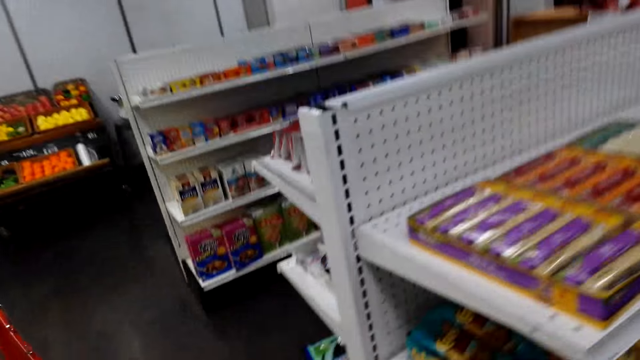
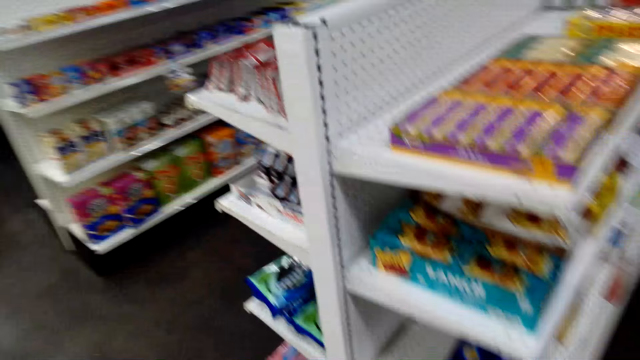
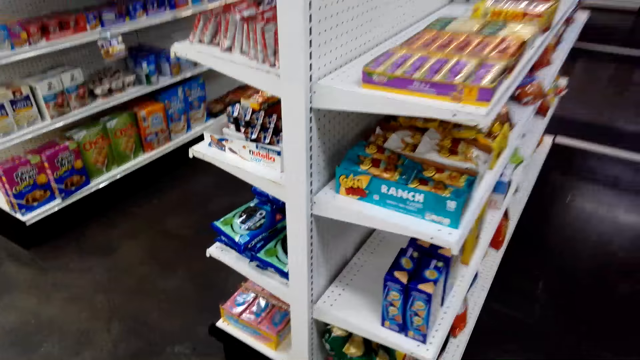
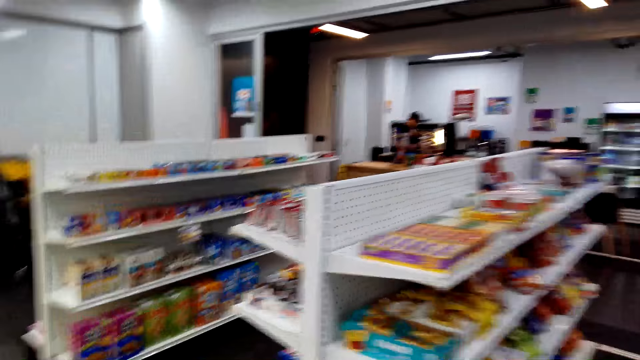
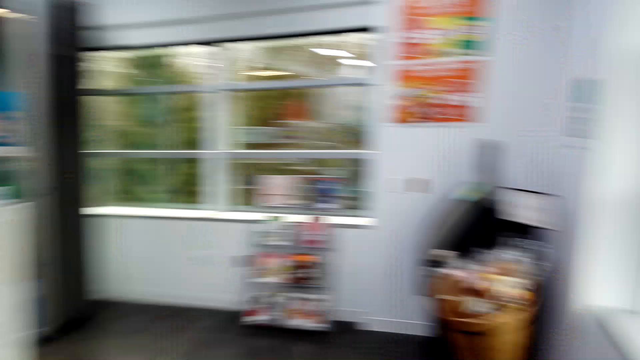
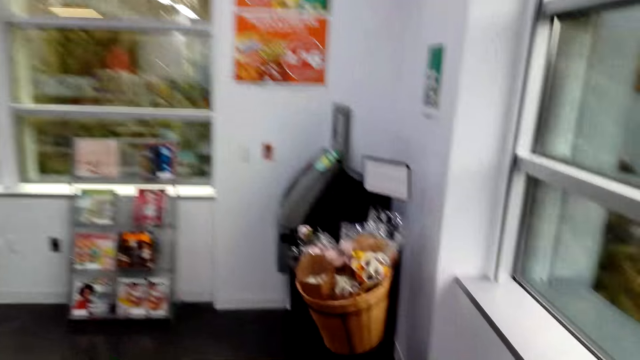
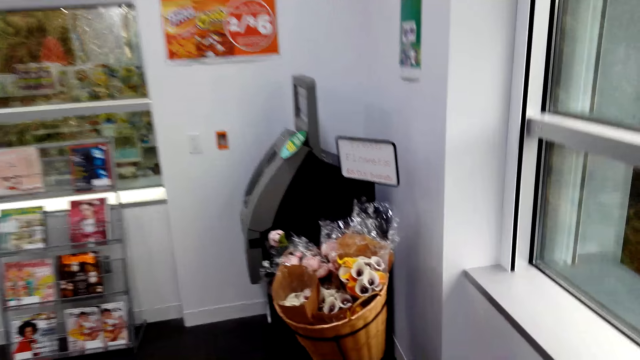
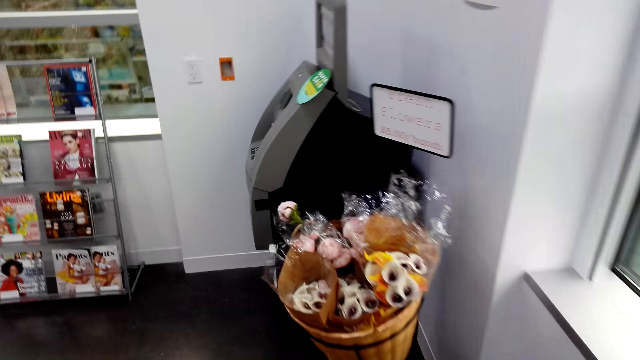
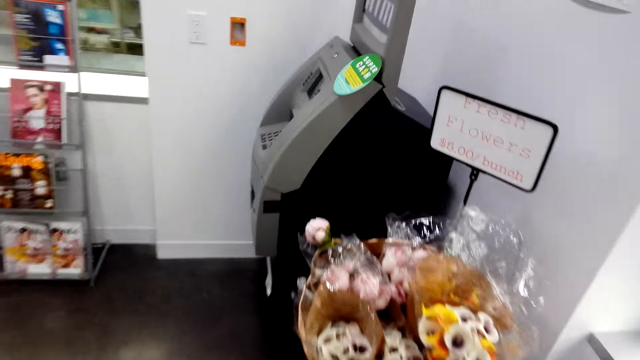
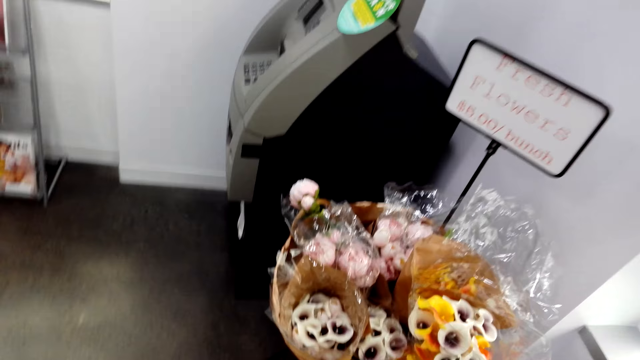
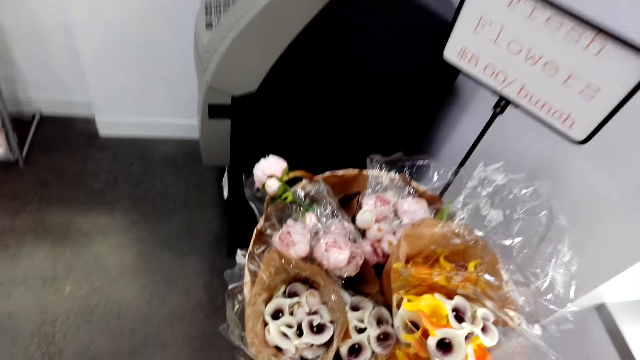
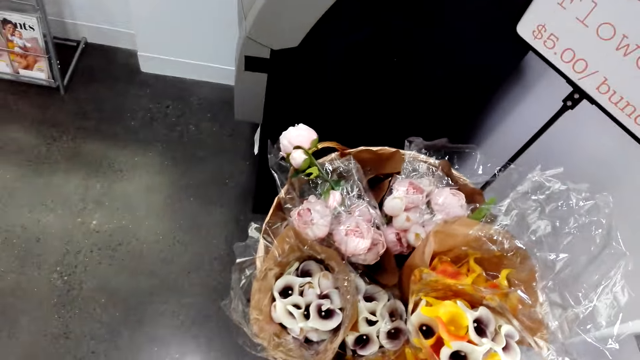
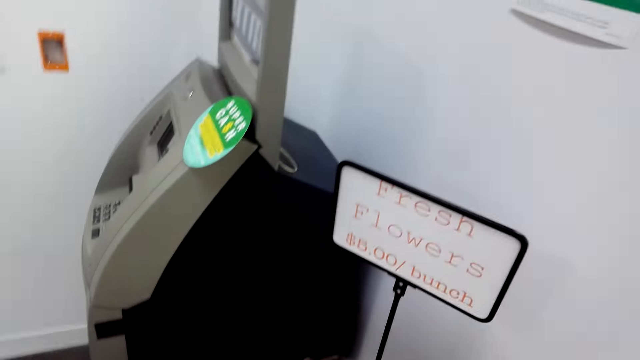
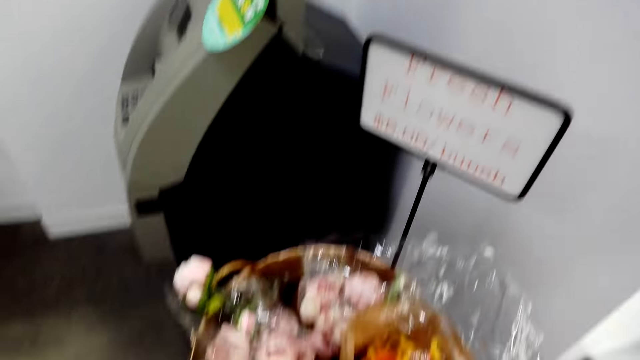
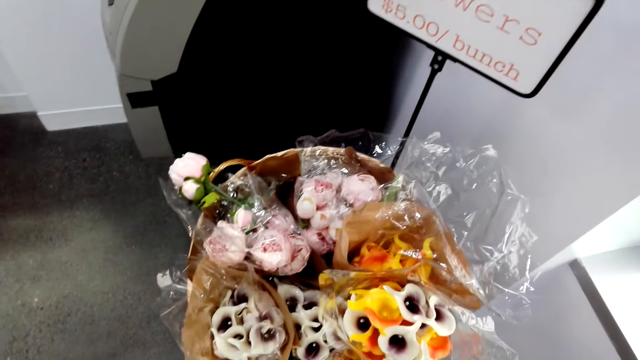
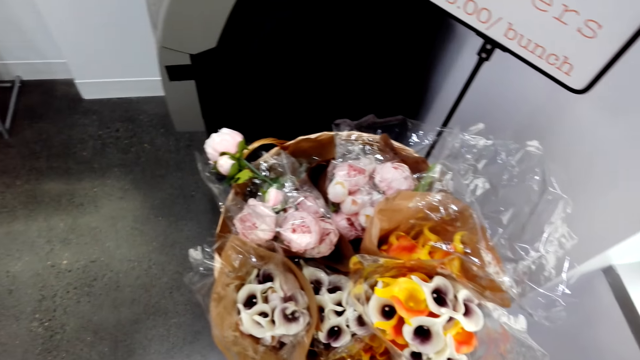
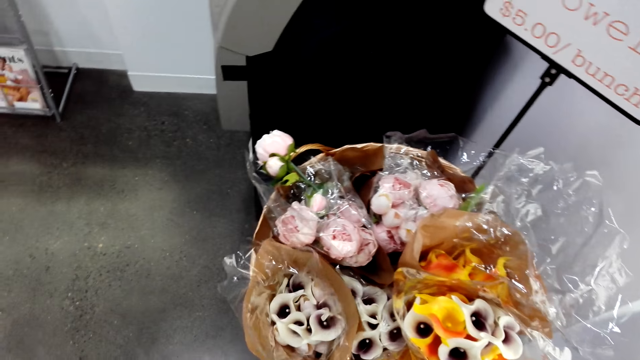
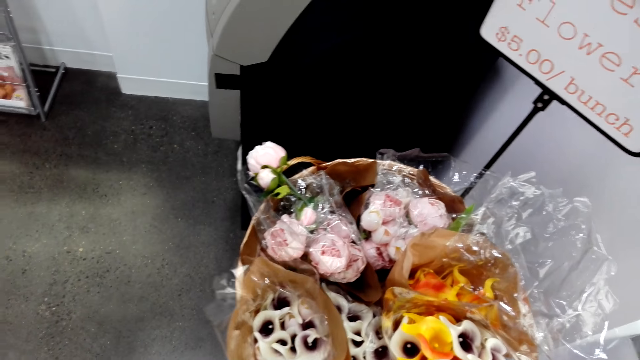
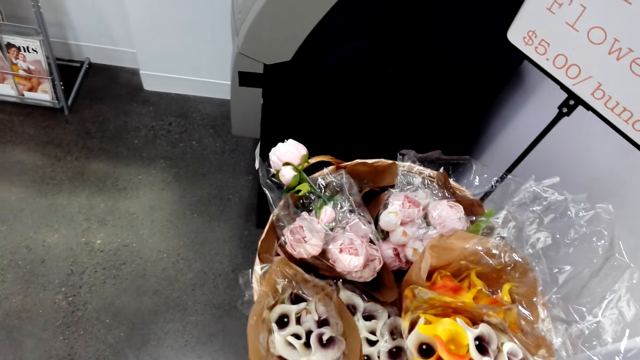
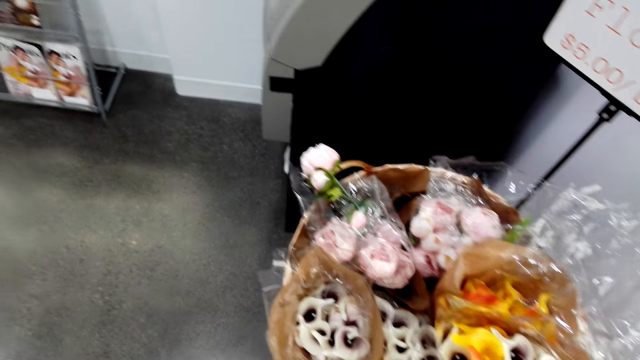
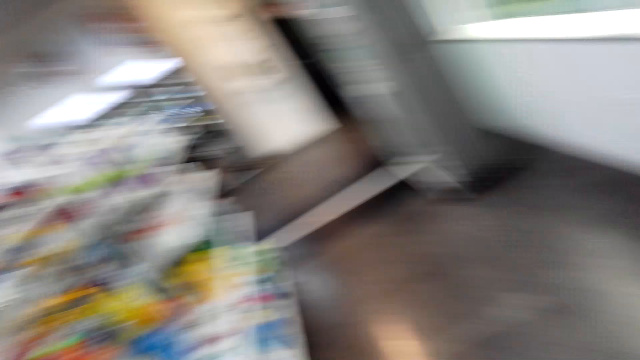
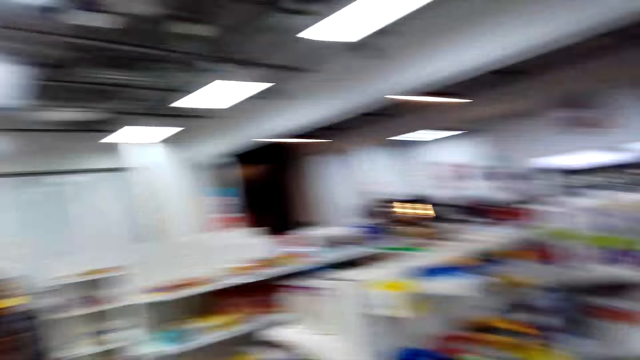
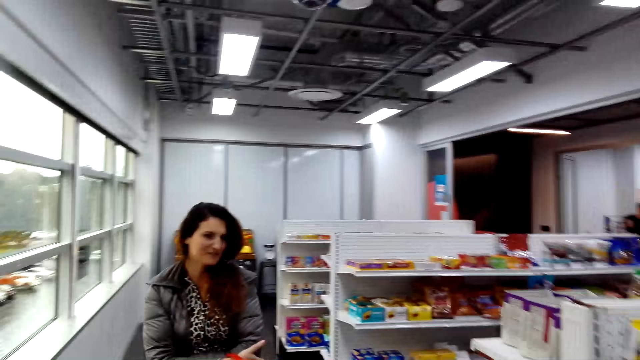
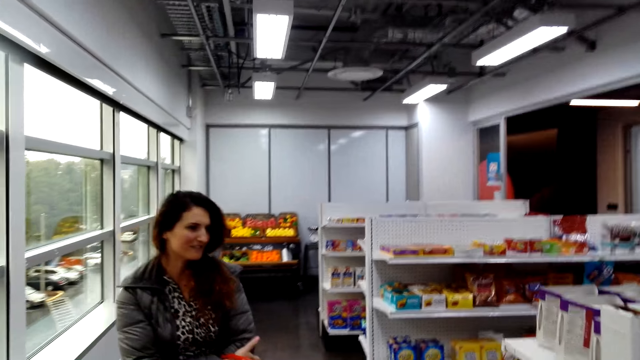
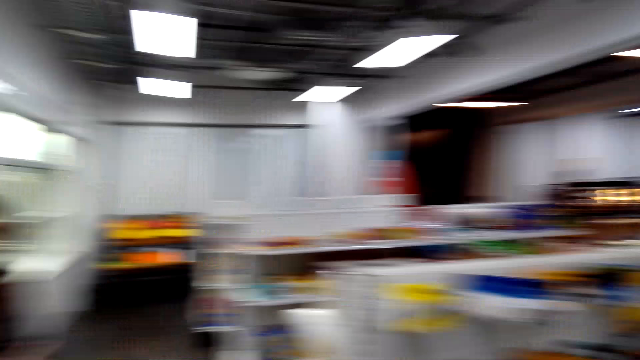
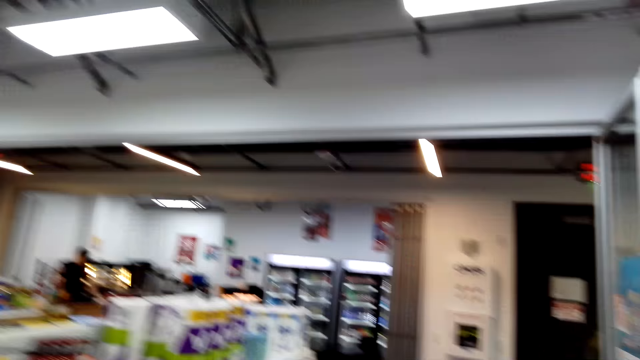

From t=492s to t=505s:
The camera wearer walks. They look around. They walk. They speak to a woman. They look at the flowers. They touch the packet flower. The woman speaks to the camera wearer.

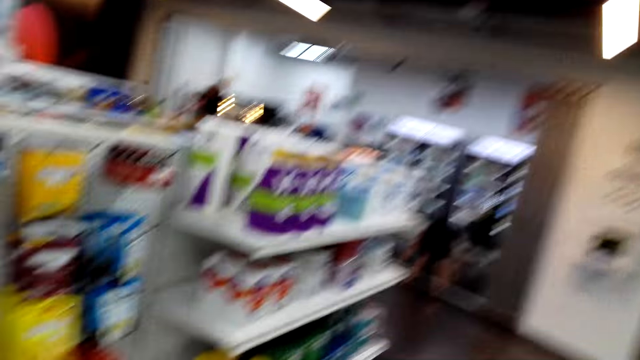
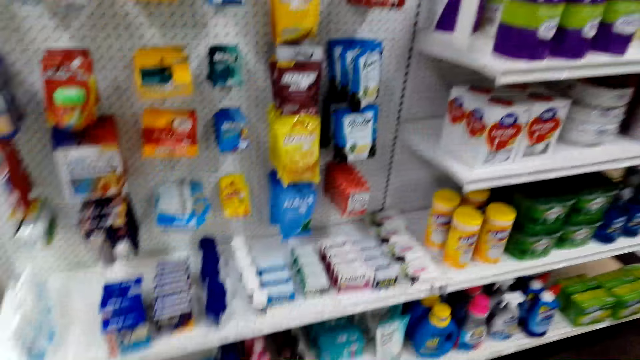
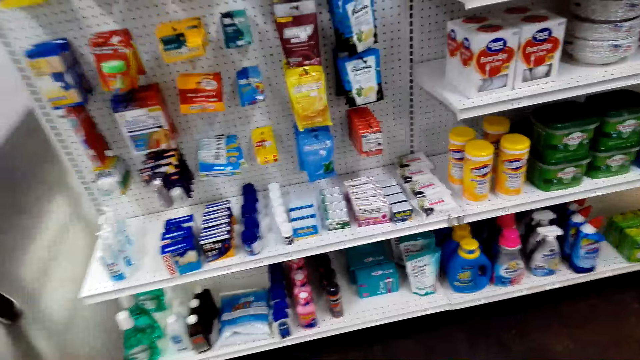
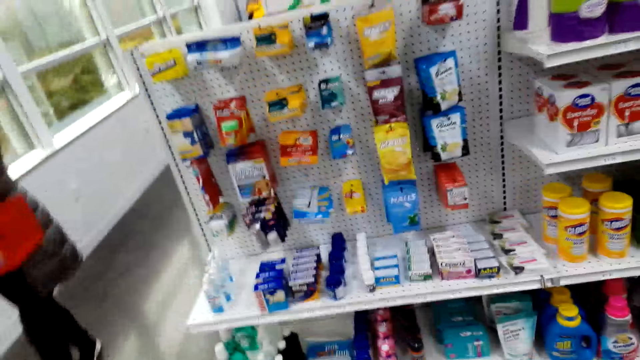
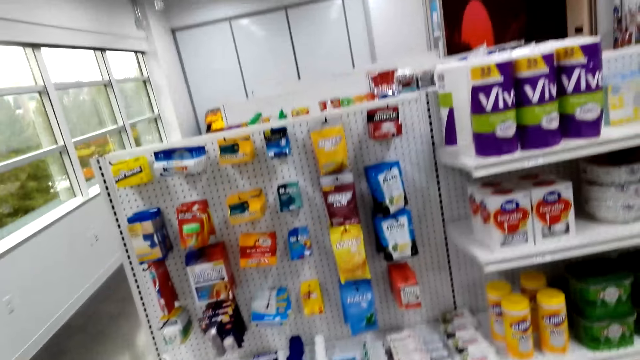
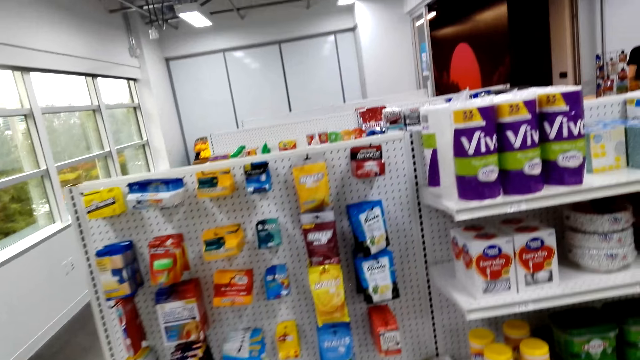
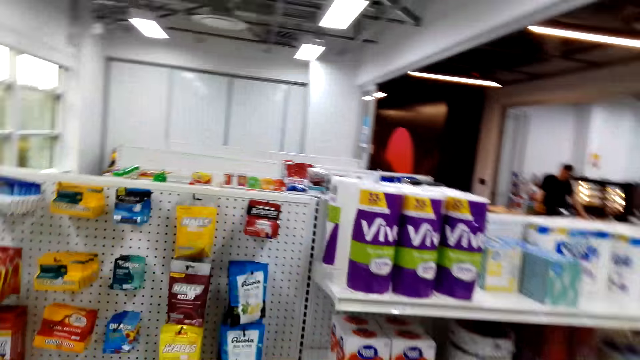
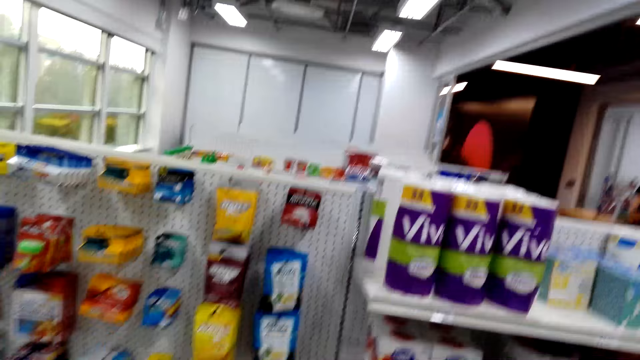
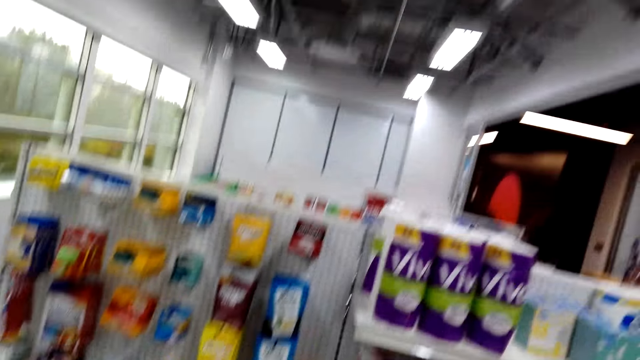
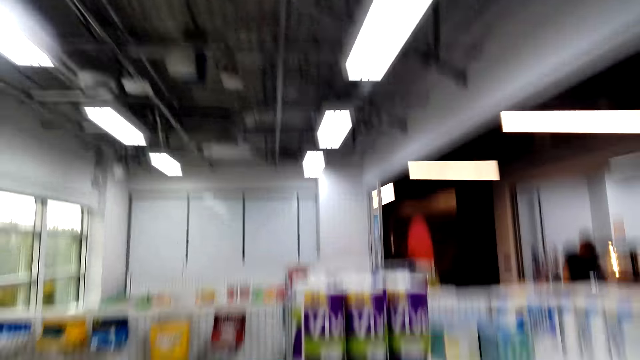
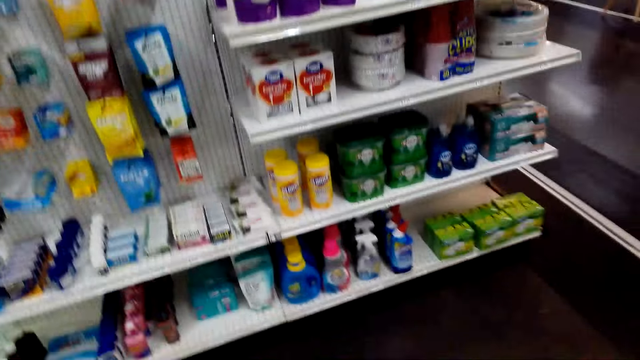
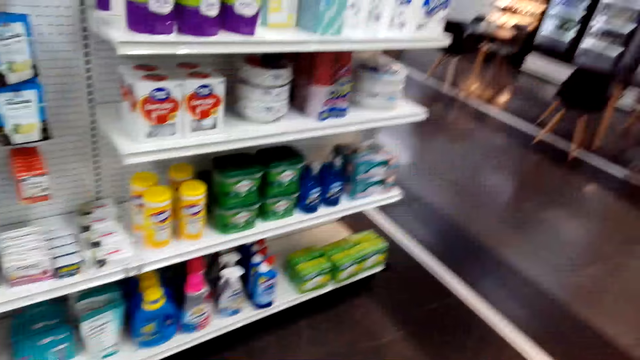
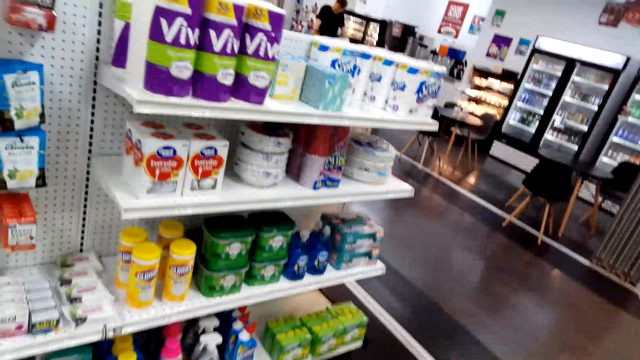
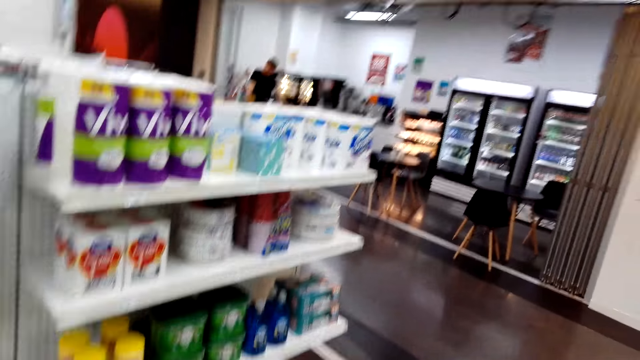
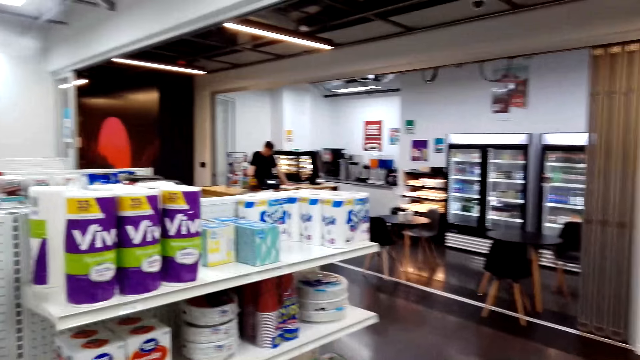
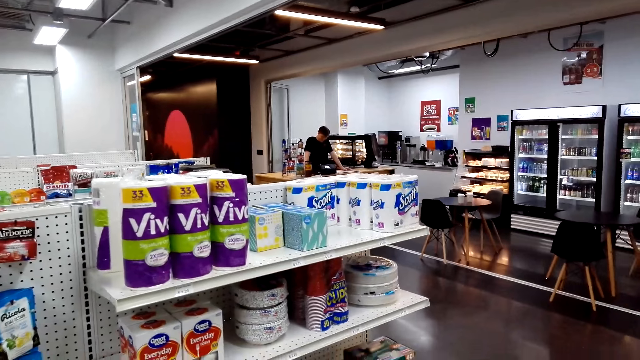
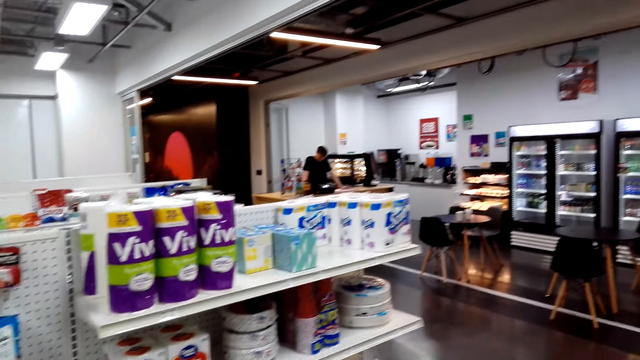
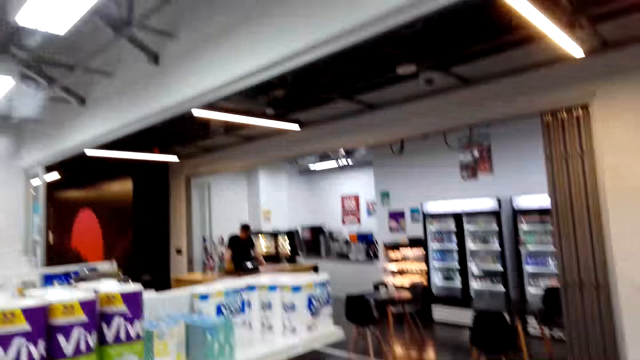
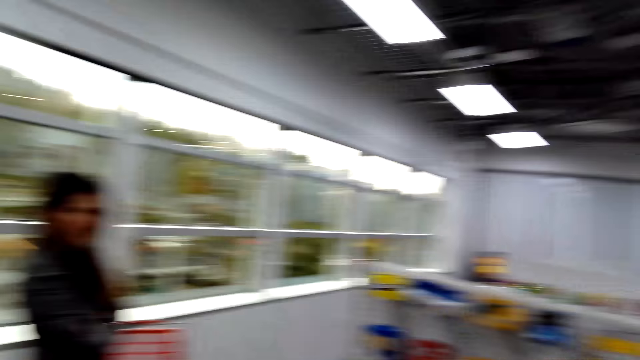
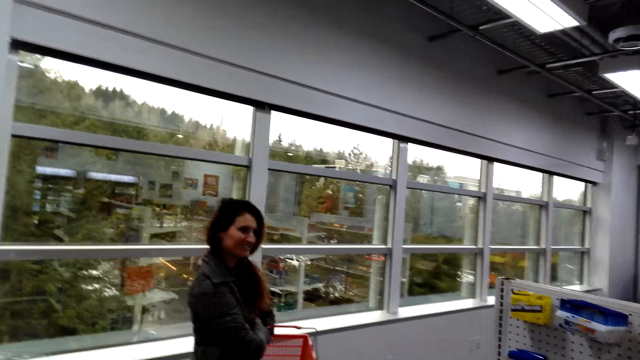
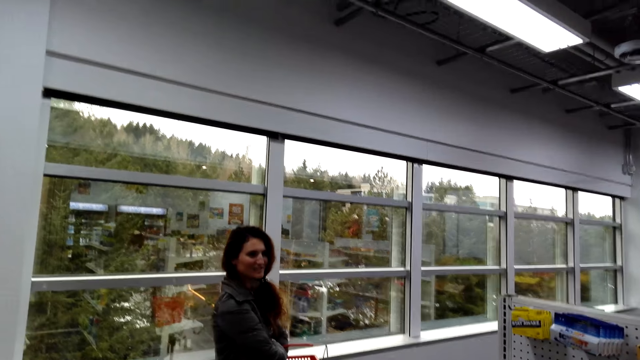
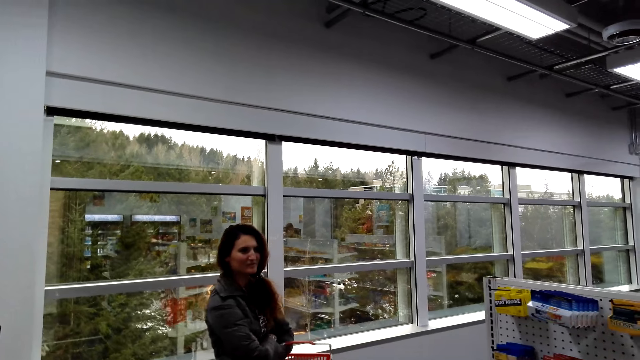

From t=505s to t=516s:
The camera wearer looks at items on the shelf. They speak to a woman.
